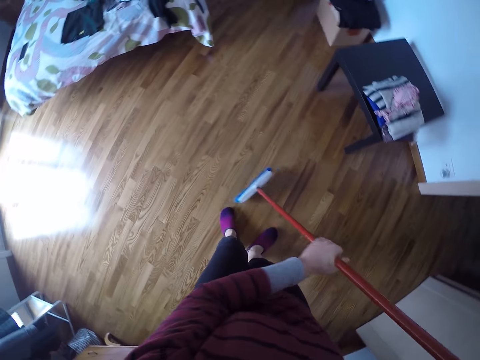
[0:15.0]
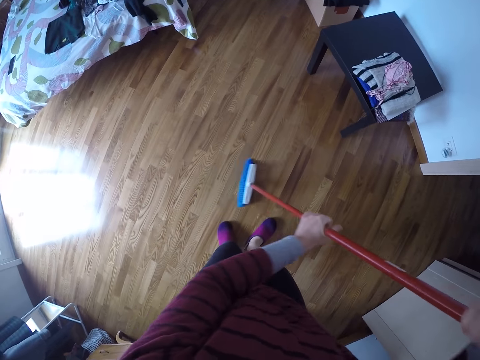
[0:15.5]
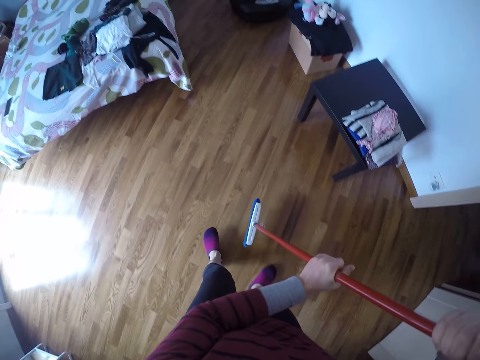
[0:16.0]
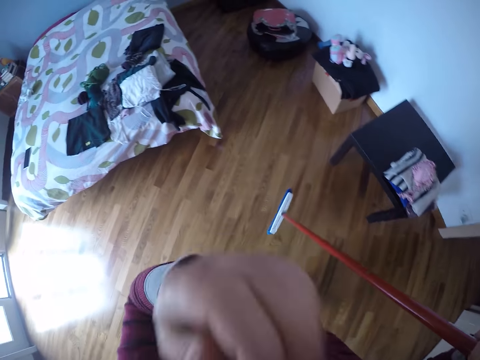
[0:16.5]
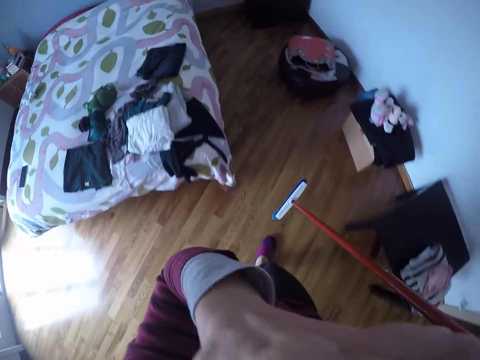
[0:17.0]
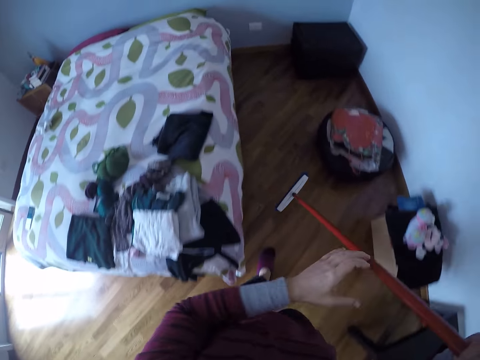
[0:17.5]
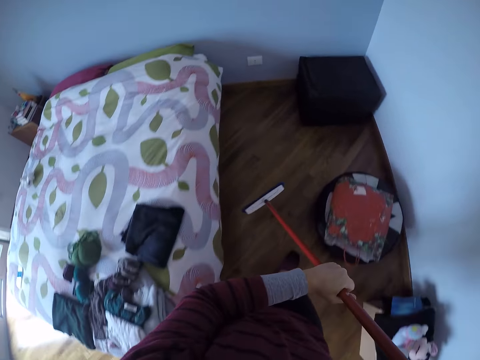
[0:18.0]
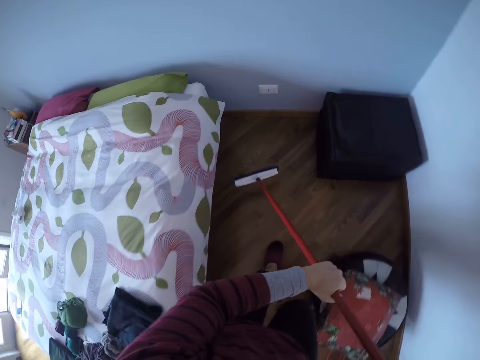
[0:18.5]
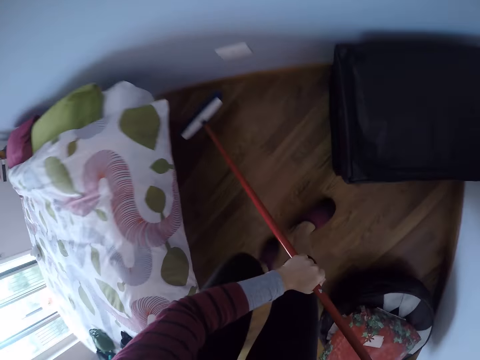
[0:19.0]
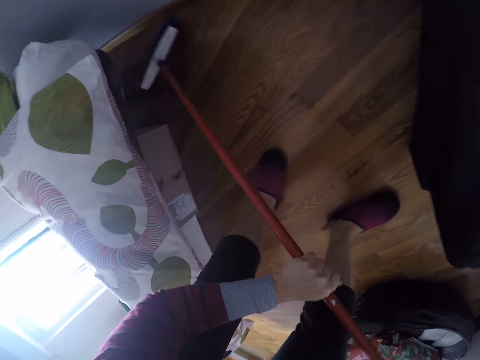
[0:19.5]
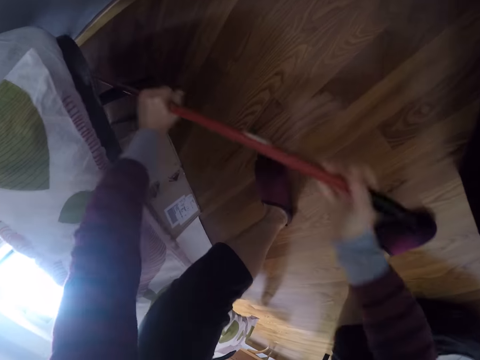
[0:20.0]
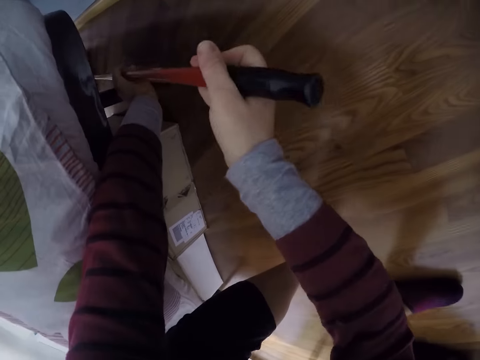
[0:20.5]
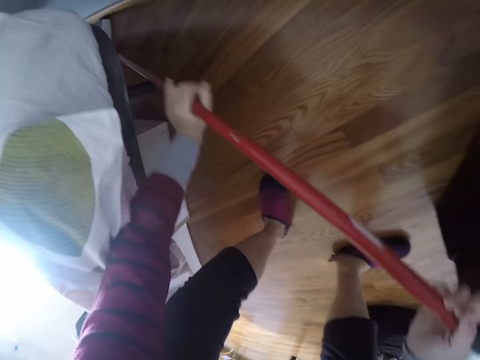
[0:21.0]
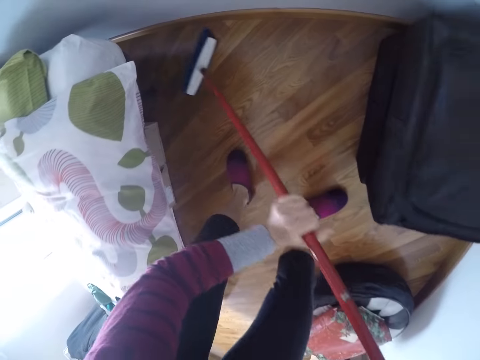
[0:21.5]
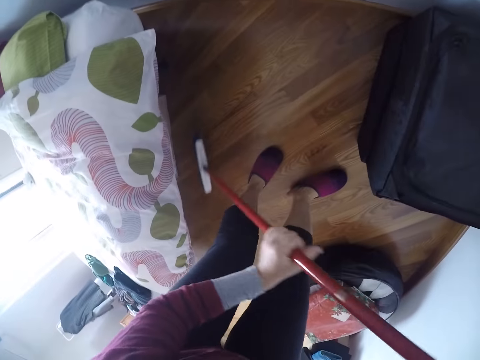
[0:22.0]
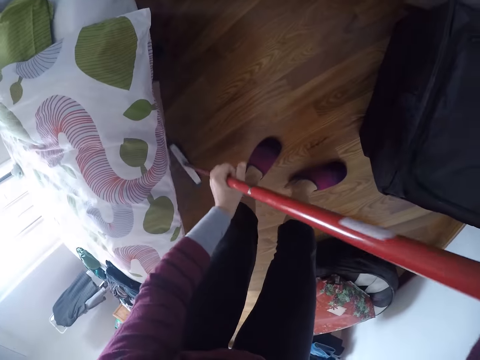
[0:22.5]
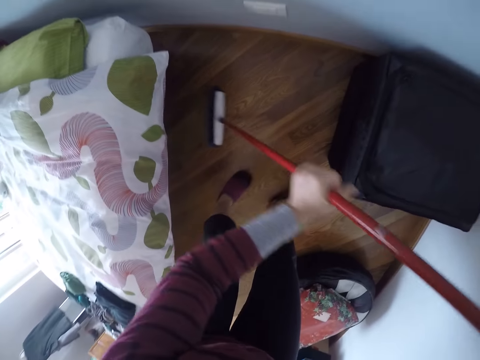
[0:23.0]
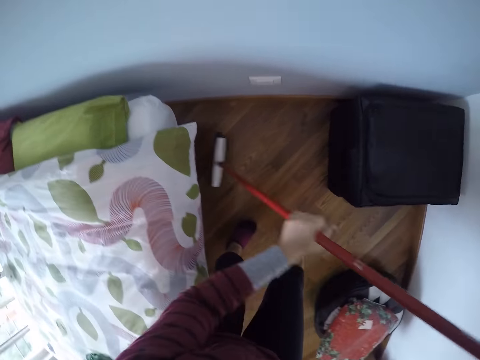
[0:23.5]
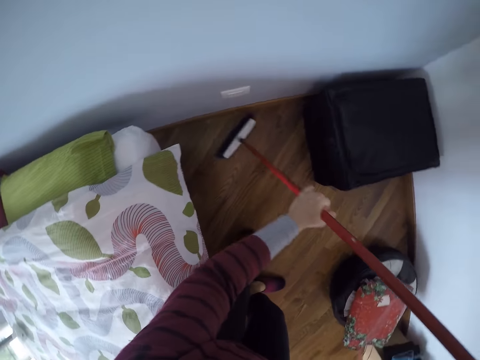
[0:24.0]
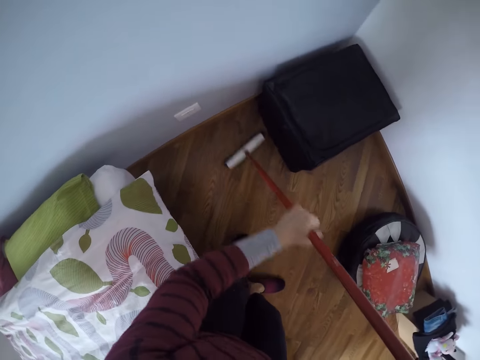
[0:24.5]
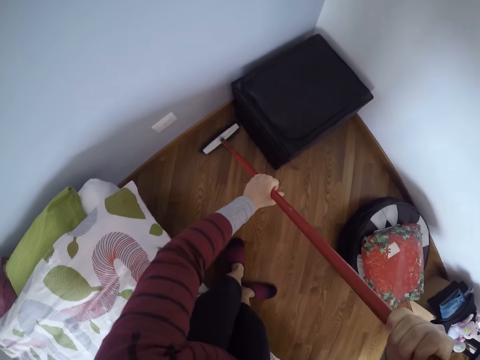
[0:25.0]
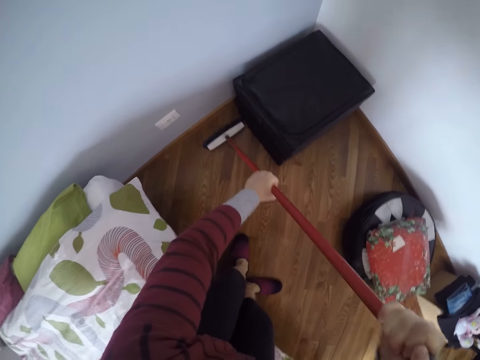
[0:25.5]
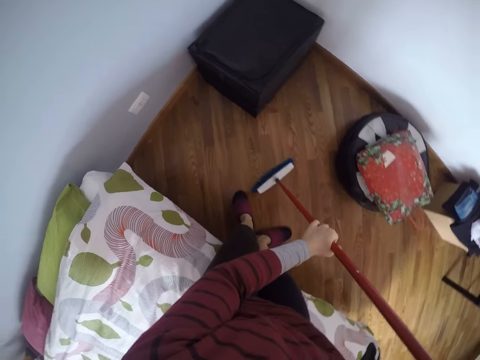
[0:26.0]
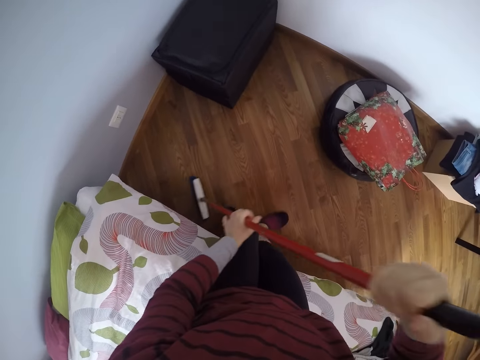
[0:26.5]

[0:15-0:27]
The camera wearer touches his face with his left hand. He holds the camera. He holds the broom with both hands and sweeps under the bed.

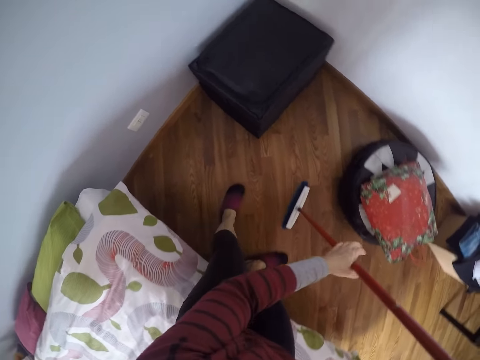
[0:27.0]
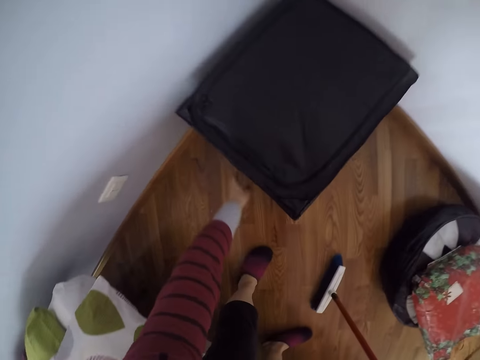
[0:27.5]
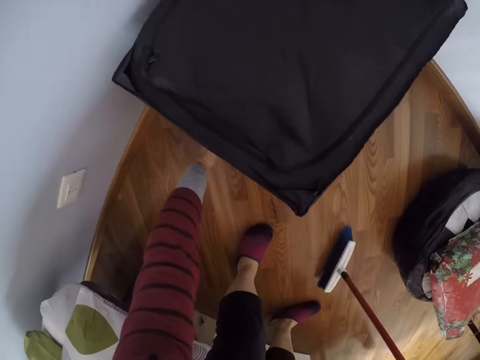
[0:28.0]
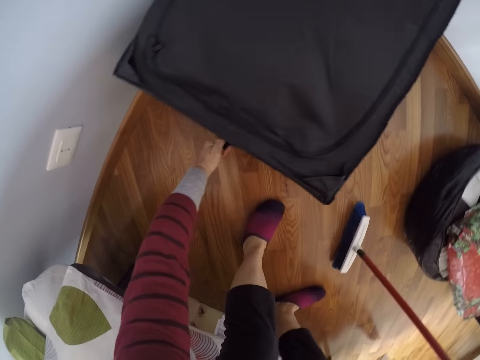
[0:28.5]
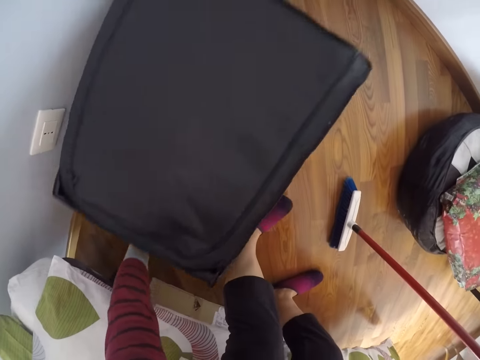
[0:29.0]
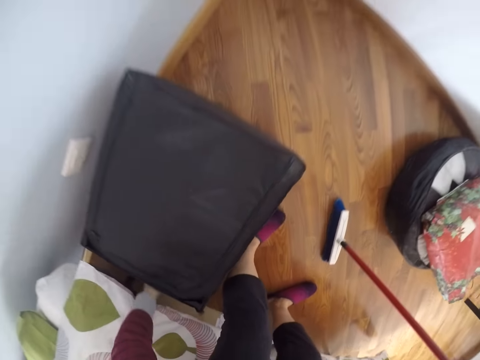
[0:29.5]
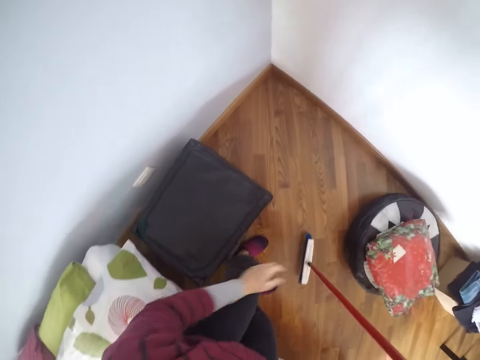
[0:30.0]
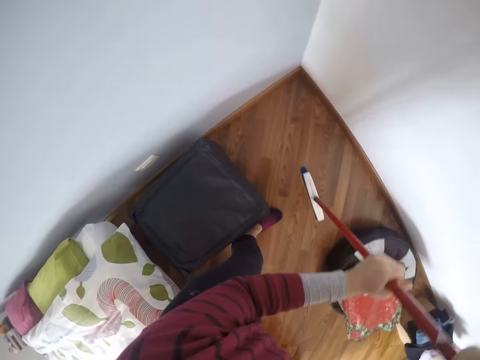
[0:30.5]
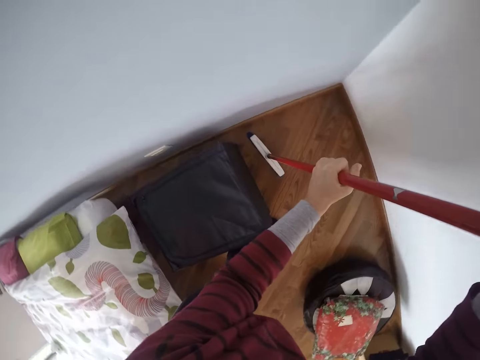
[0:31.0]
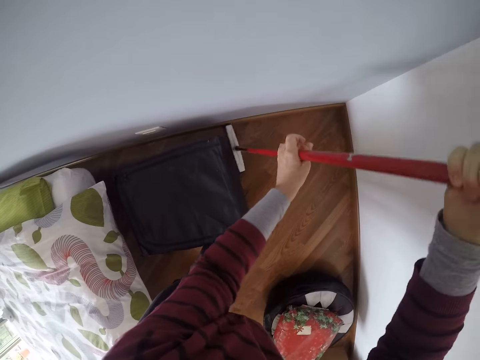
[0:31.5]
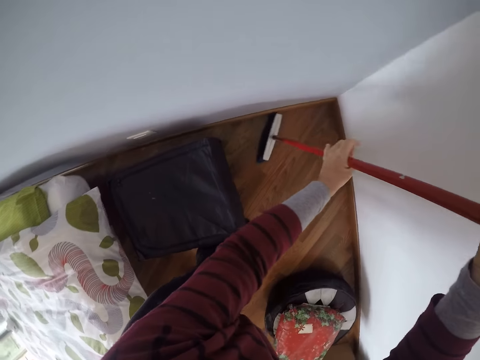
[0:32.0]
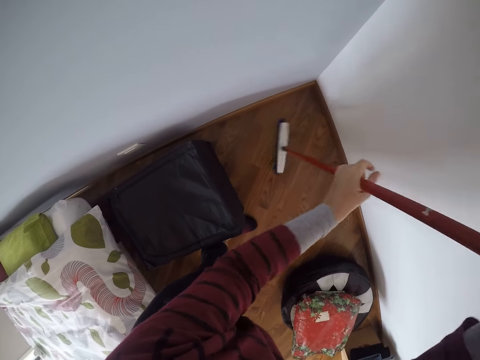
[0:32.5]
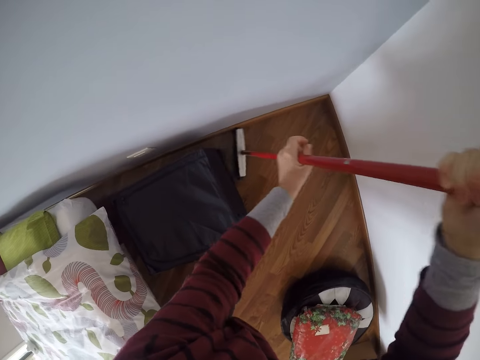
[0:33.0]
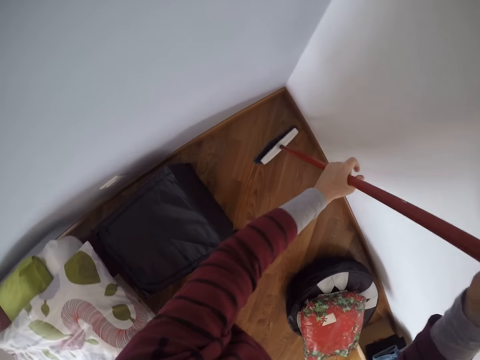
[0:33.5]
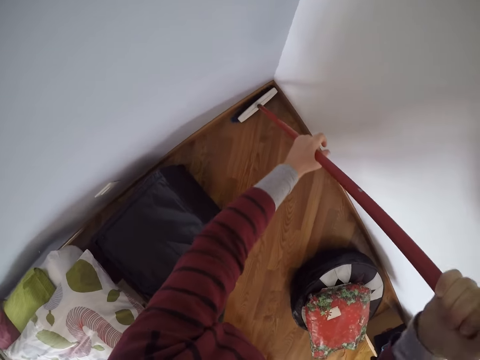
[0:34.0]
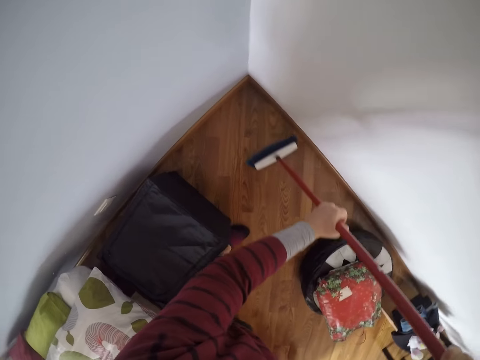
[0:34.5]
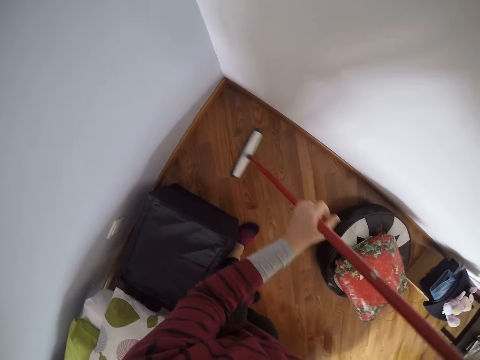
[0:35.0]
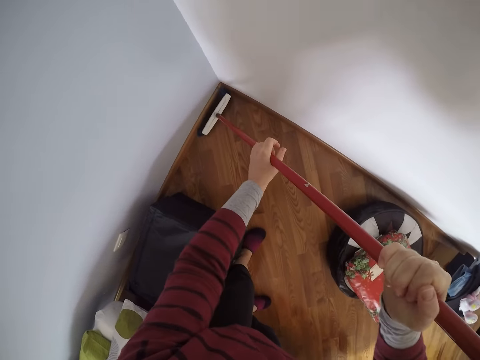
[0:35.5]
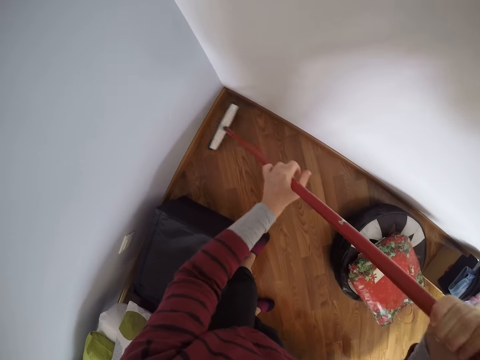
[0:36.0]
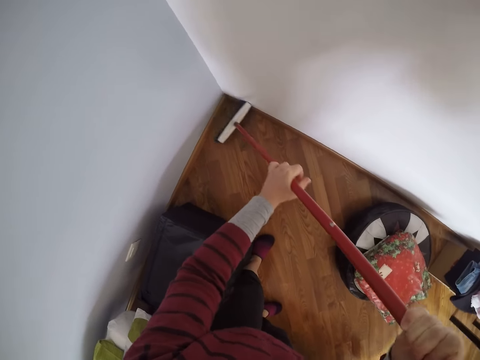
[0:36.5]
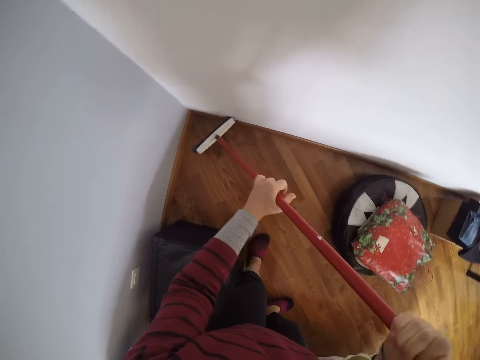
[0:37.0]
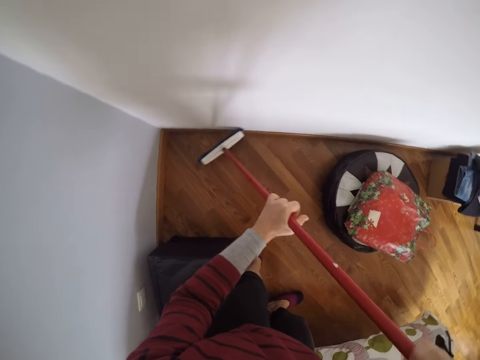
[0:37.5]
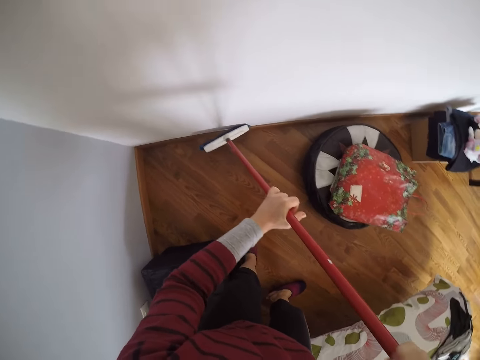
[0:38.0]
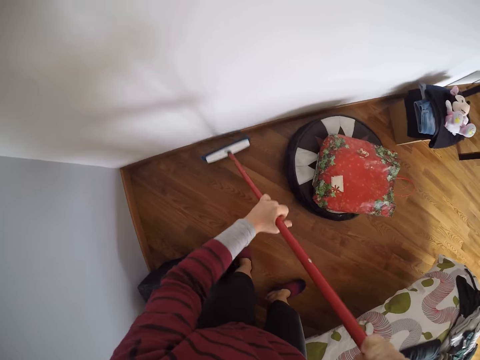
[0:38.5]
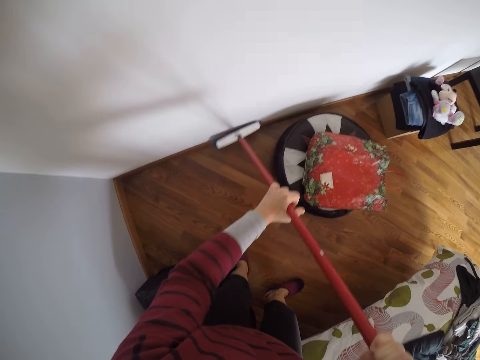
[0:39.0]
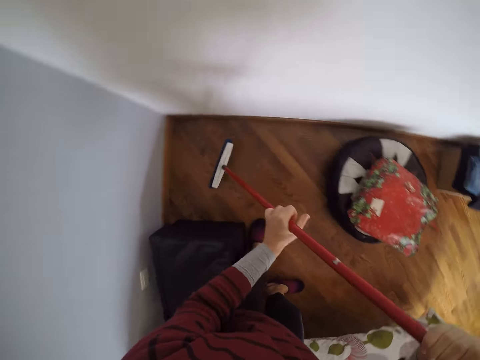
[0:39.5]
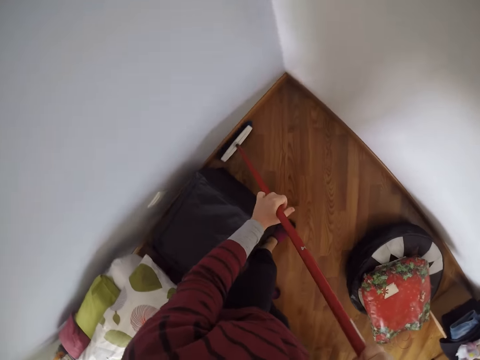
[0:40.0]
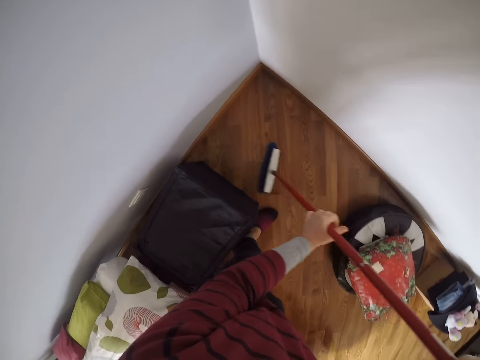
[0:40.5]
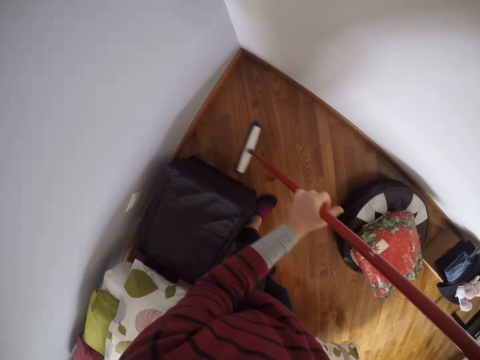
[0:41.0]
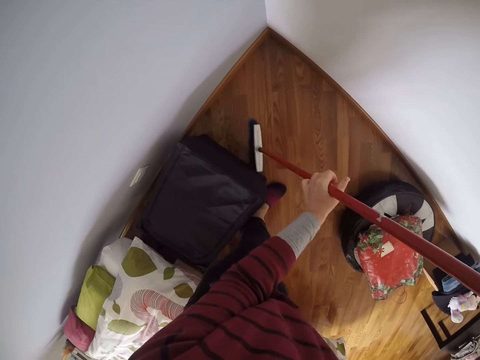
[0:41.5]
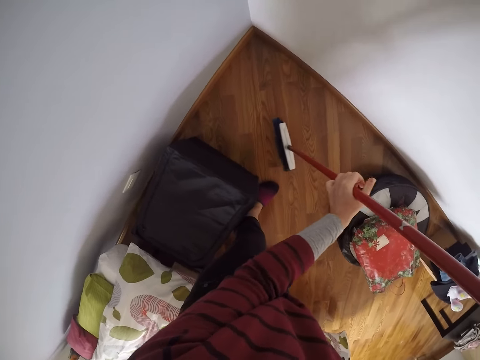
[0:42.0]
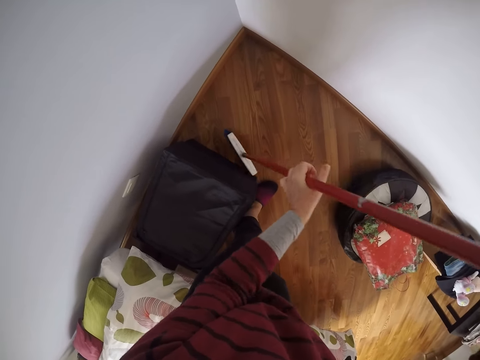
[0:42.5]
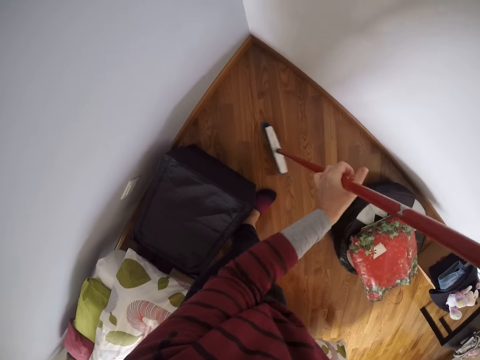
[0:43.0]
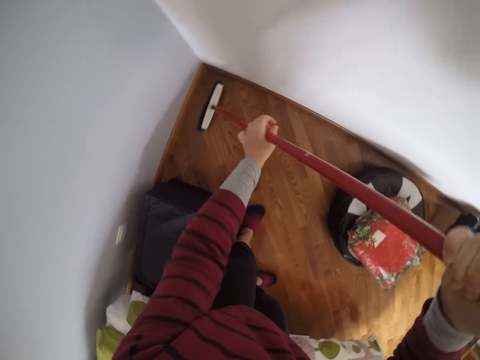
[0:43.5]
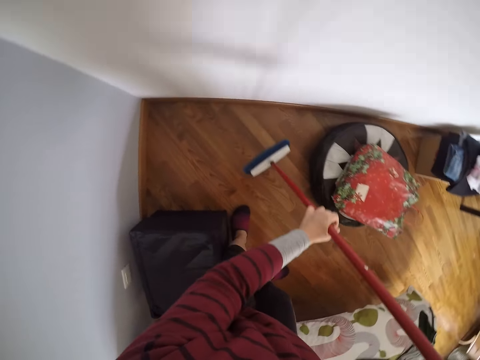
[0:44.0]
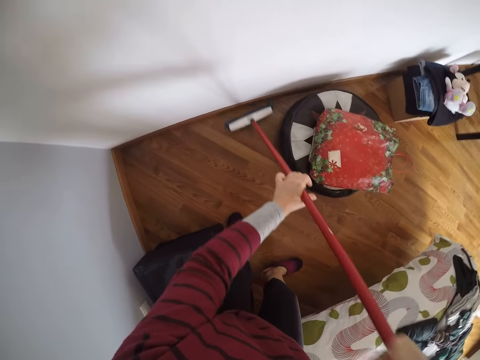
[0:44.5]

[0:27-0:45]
The camera wearer drags a stool with his left hand. He moves a bag on the floor. He sweeps the ground with the broom.
